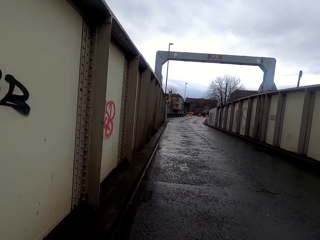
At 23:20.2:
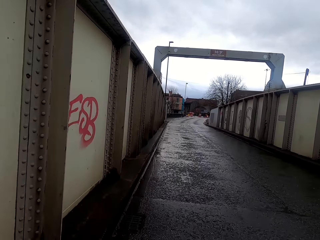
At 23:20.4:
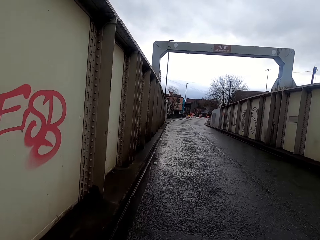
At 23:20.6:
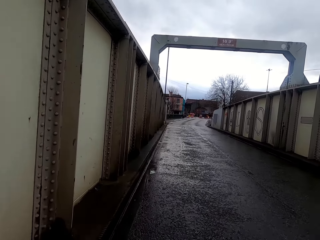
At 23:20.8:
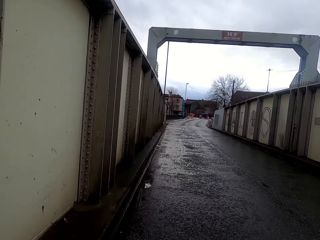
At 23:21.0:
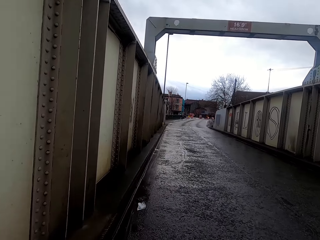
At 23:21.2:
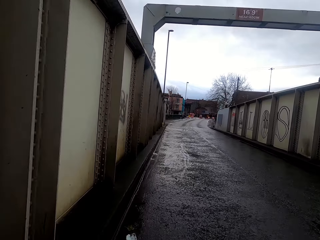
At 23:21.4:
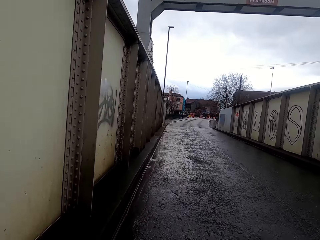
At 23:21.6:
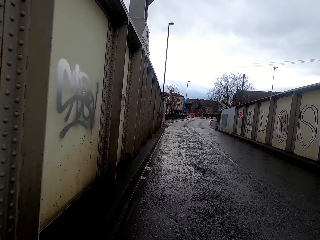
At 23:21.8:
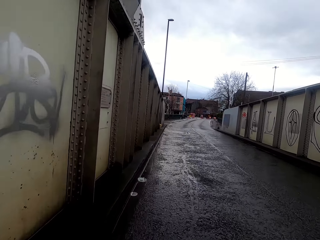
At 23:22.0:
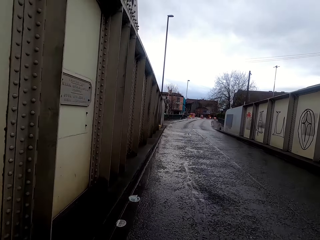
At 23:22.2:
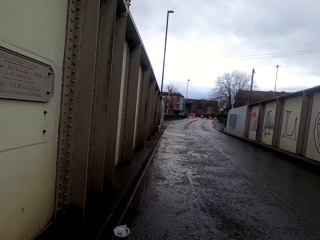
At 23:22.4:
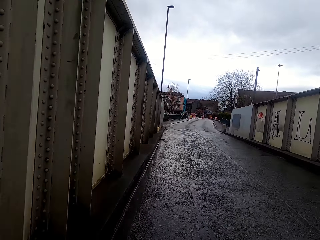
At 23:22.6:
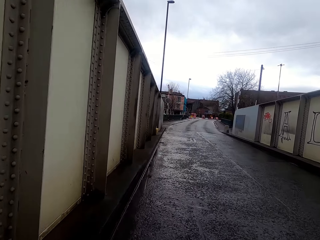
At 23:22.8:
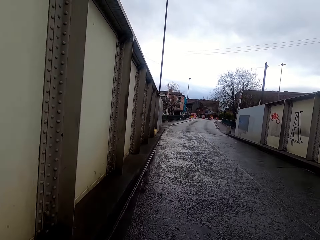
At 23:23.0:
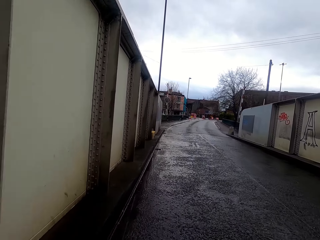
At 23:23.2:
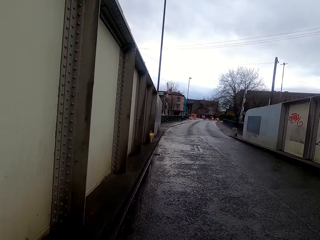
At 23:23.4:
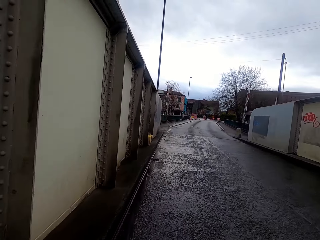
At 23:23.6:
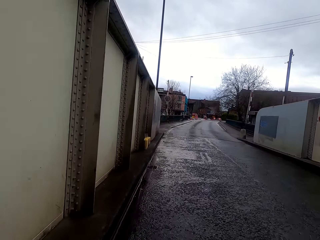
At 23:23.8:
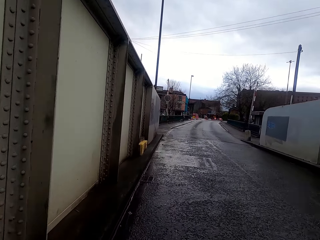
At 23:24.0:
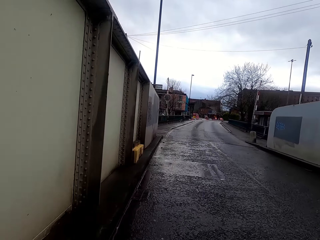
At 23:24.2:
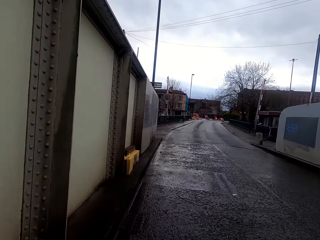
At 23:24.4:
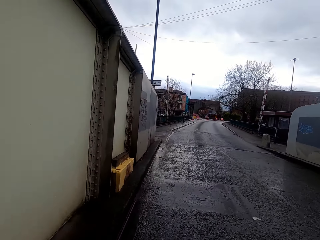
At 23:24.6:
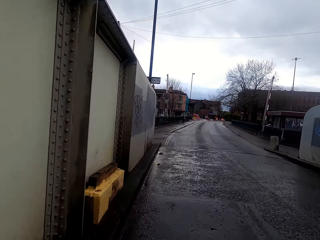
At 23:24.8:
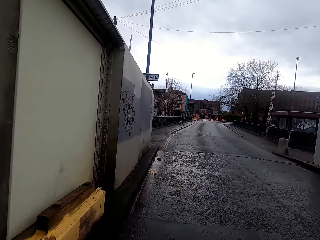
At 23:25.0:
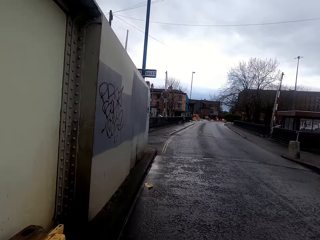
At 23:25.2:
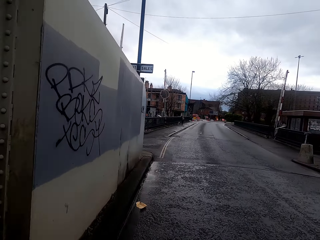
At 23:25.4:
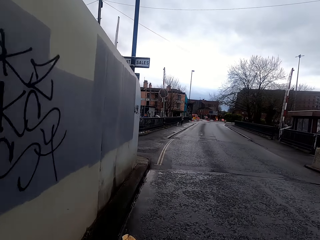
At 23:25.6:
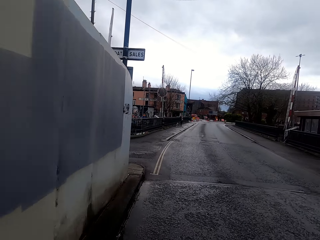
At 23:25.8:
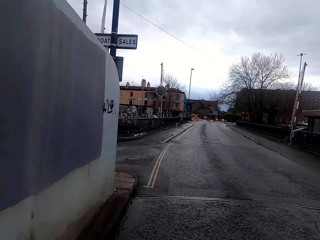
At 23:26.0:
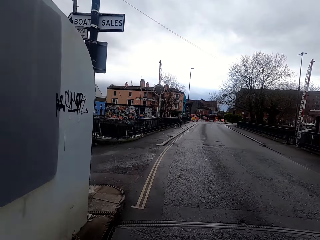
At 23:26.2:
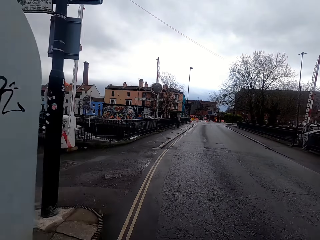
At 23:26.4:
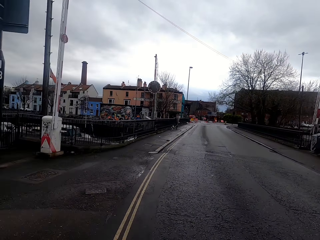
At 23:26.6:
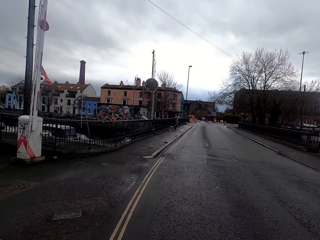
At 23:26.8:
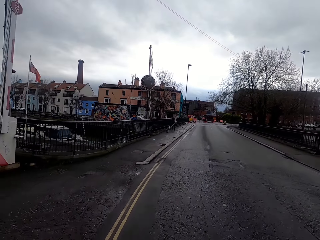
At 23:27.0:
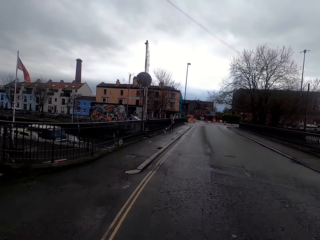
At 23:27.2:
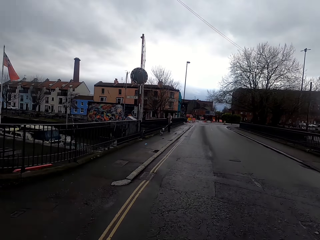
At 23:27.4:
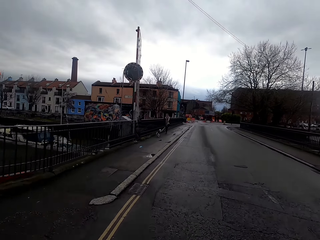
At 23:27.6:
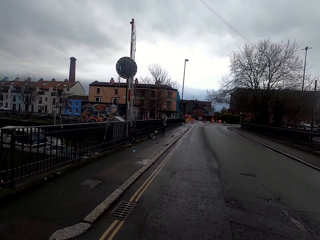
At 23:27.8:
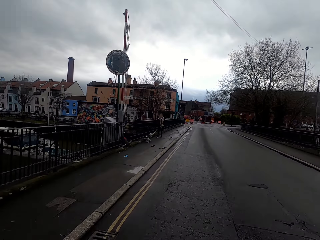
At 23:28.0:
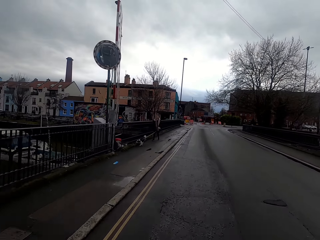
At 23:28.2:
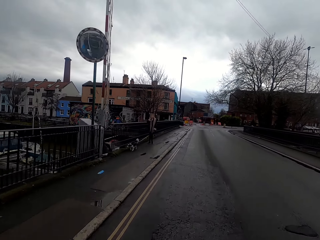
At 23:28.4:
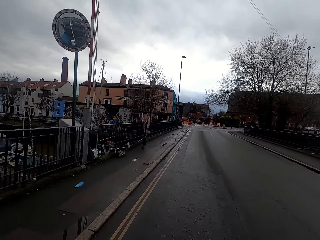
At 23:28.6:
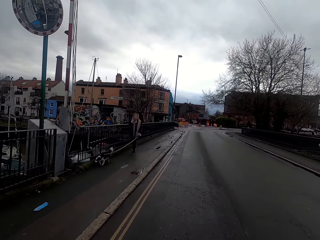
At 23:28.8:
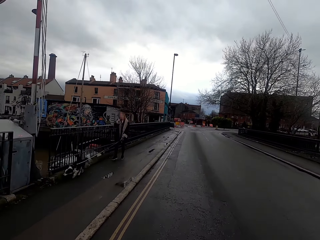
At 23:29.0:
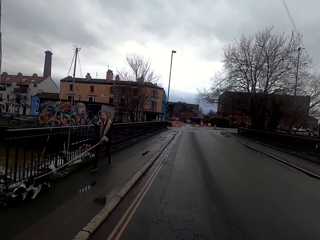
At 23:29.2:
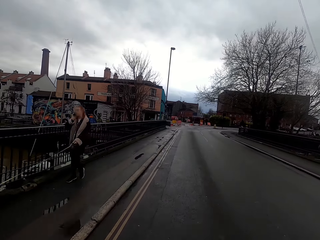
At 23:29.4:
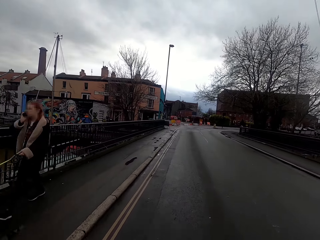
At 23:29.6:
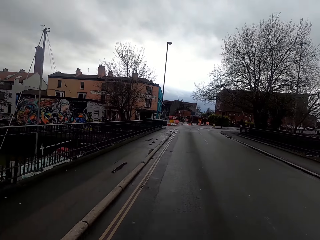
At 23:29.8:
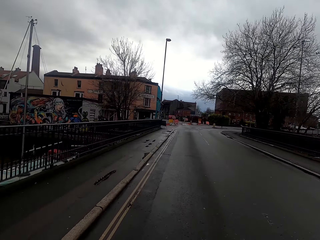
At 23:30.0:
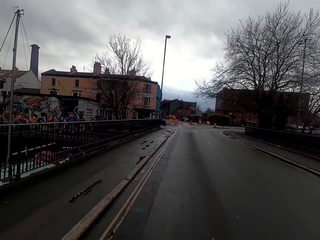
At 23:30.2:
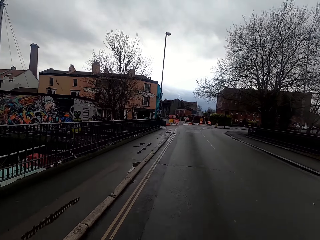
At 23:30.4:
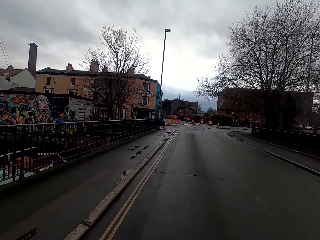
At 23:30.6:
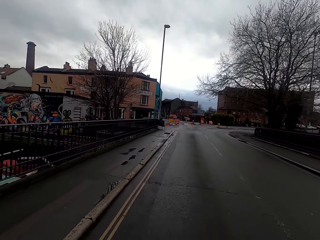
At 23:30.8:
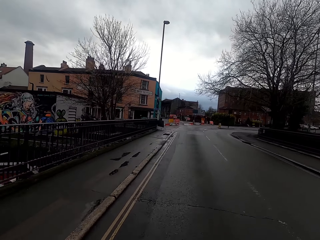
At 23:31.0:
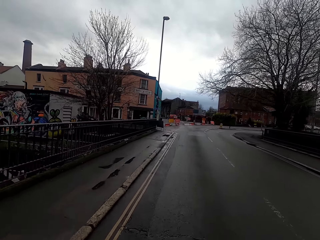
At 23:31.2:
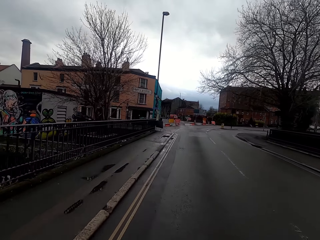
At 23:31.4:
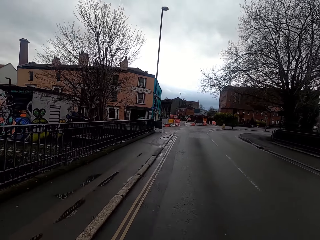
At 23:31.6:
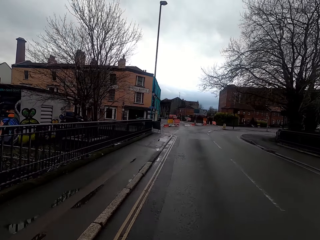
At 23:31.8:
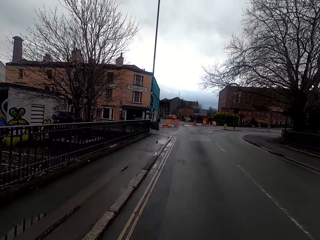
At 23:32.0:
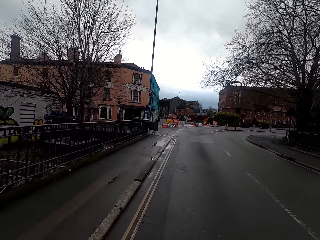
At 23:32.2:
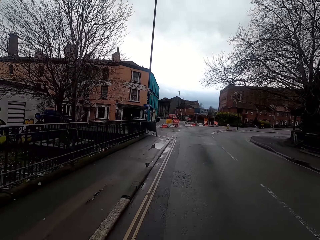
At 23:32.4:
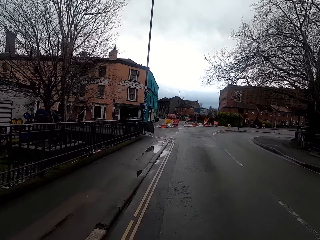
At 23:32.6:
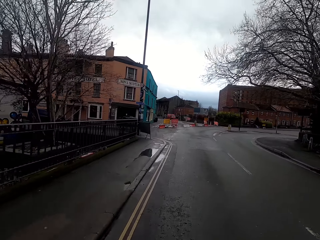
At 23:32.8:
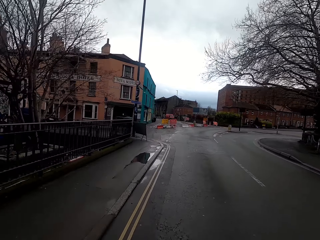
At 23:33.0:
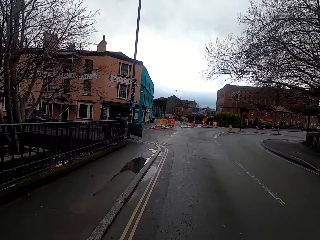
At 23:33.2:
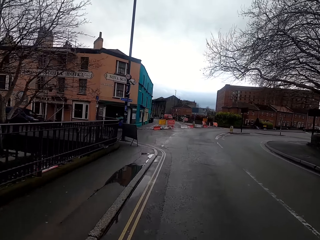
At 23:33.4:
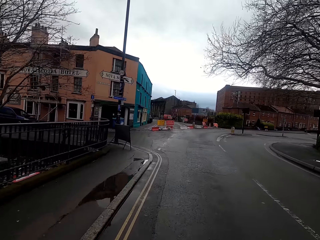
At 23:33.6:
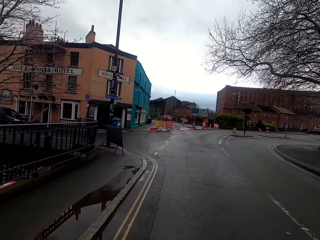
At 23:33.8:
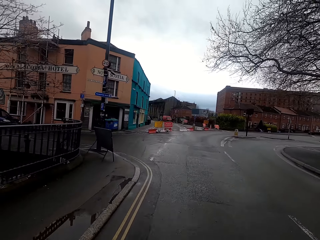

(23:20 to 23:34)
The camera wearer rides the bicycle past a dog. They ride the bicycle past a woman.

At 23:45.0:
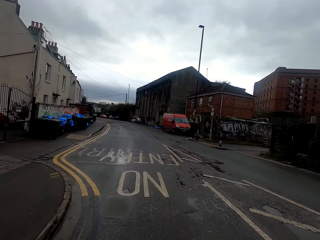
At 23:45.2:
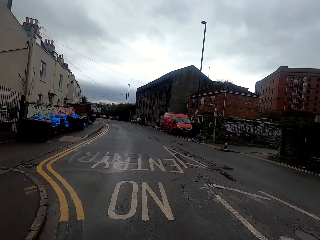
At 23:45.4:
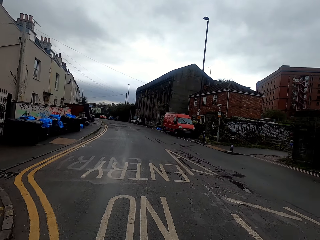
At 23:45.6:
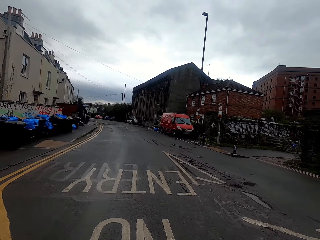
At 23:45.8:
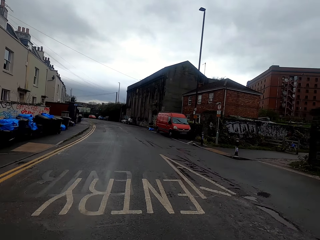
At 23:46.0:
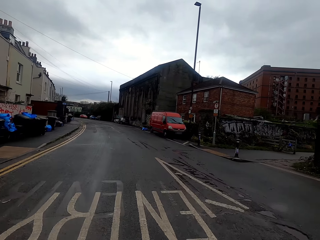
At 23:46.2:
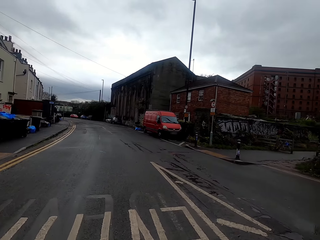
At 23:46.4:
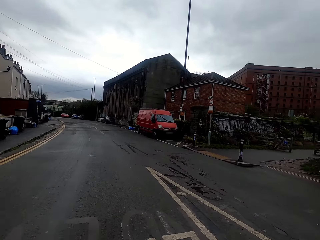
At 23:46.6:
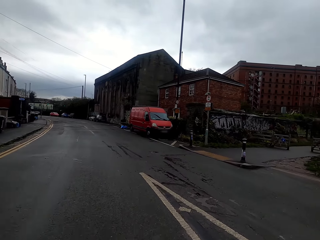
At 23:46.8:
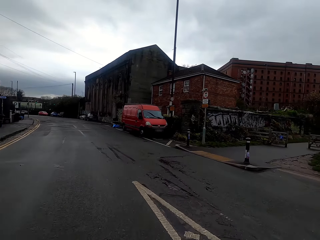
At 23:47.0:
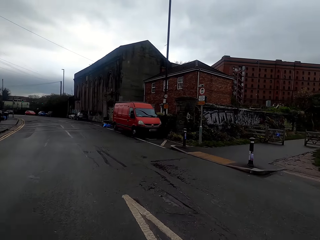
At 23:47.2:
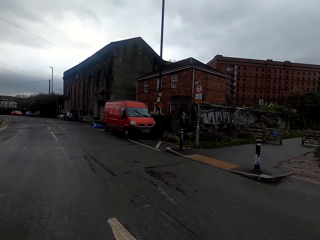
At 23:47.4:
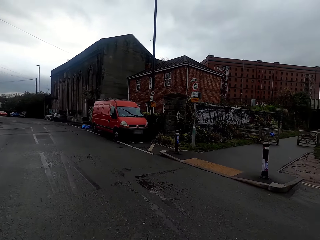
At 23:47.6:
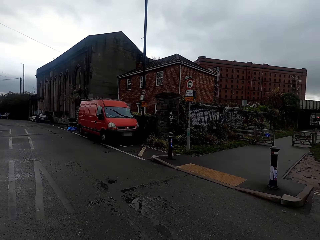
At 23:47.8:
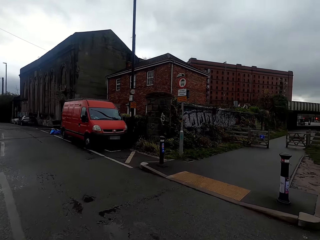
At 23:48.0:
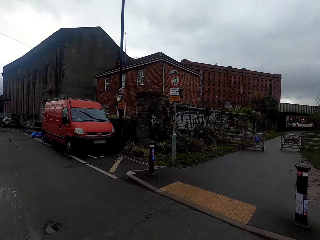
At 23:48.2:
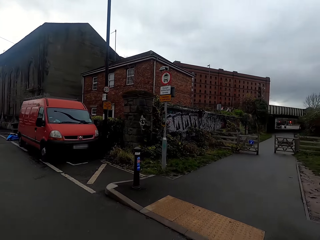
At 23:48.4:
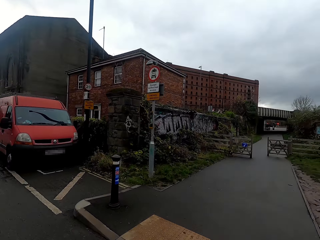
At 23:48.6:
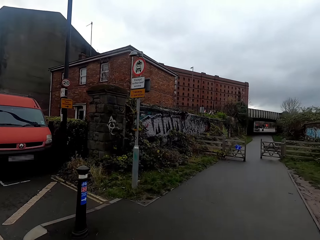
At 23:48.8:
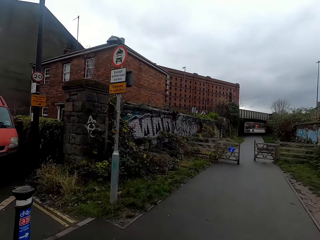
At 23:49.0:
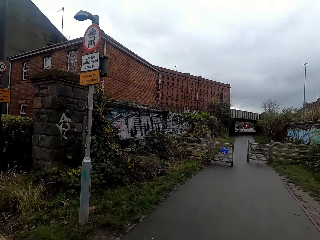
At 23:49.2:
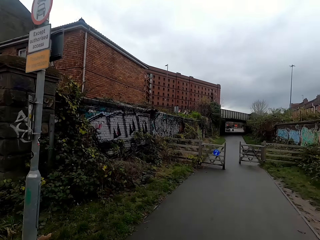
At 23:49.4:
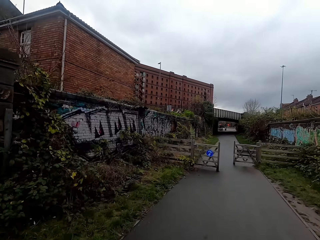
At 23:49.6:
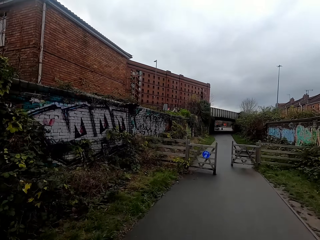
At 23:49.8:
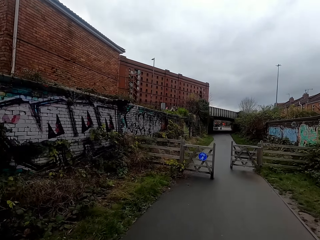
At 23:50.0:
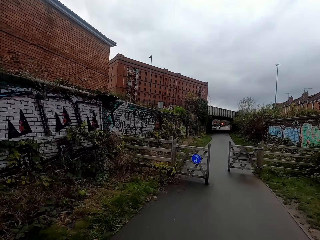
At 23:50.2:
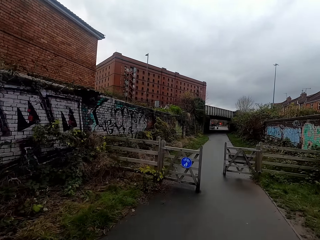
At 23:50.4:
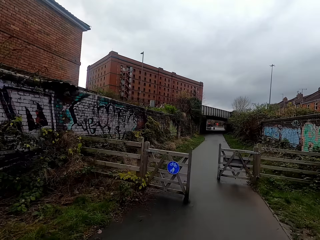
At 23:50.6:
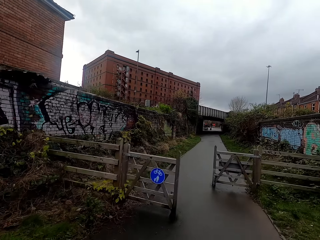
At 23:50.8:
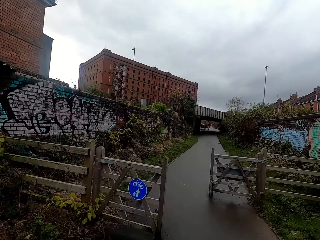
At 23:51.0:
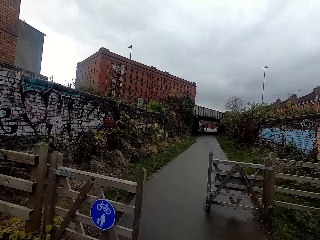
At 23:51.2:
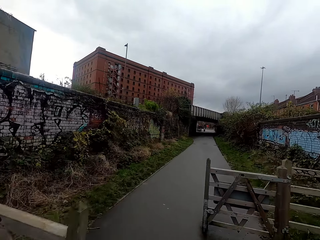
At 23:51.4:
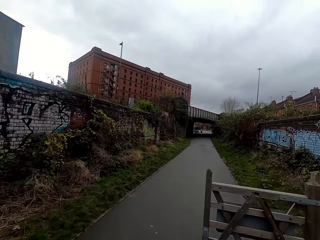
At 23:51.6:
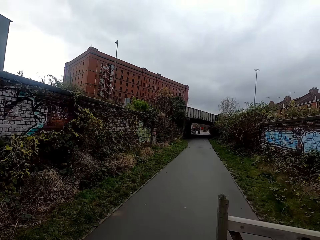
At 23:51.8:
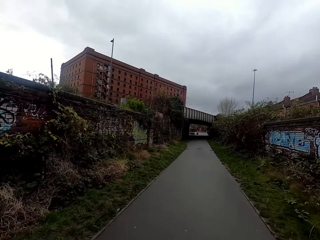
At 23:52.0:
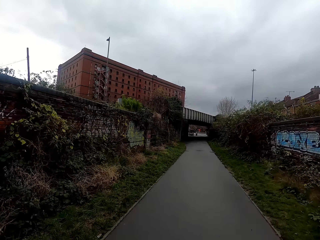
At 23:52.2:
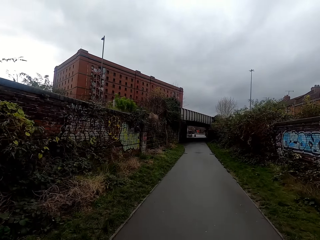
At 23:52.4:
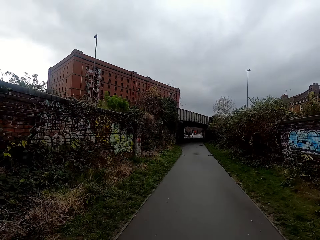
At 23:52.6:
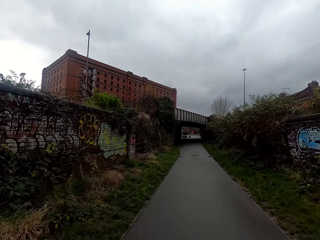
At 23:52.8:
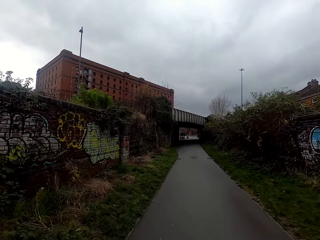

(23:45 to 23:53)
The camera wearer turns right while riding the bicycle.
